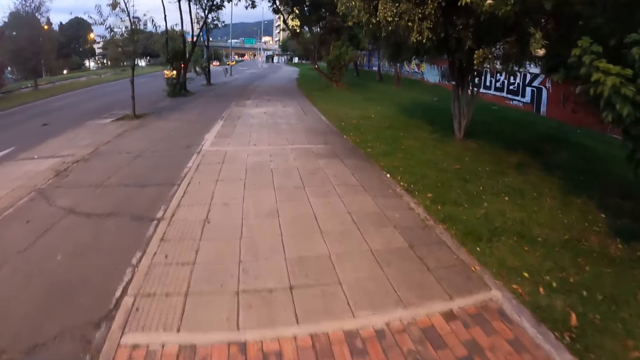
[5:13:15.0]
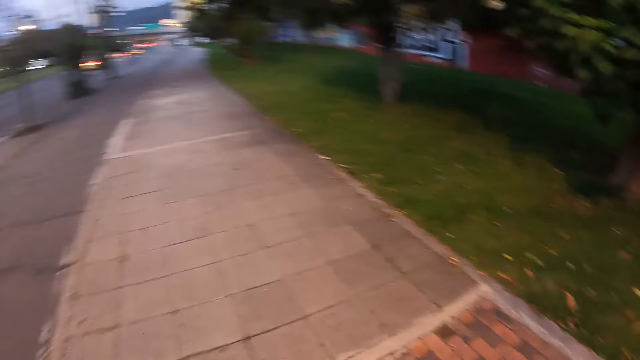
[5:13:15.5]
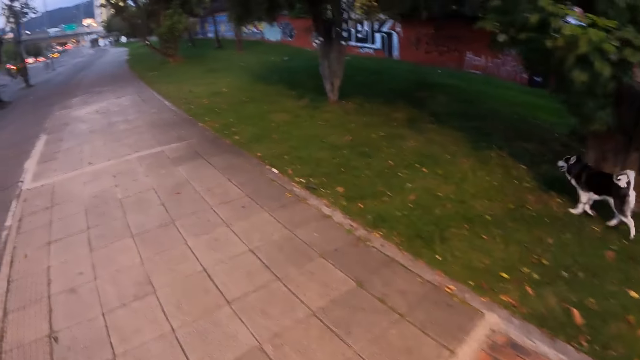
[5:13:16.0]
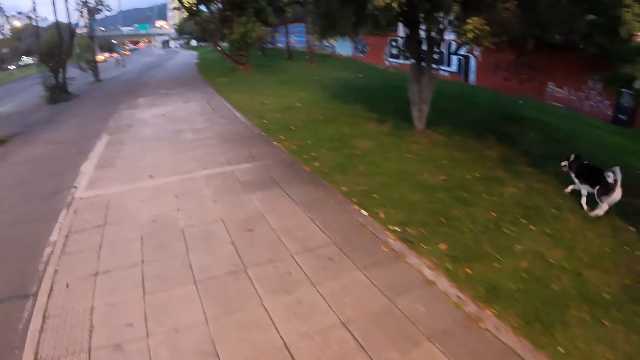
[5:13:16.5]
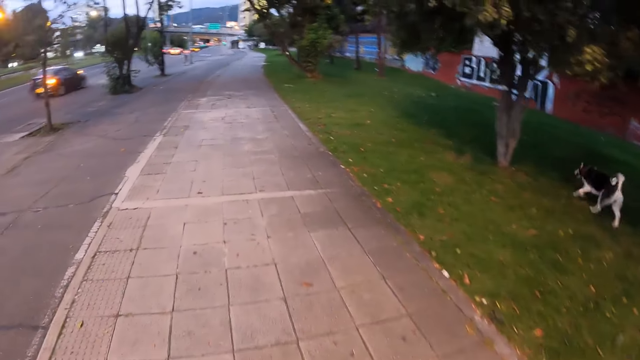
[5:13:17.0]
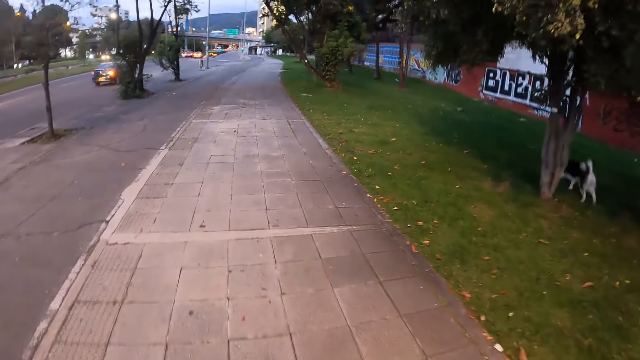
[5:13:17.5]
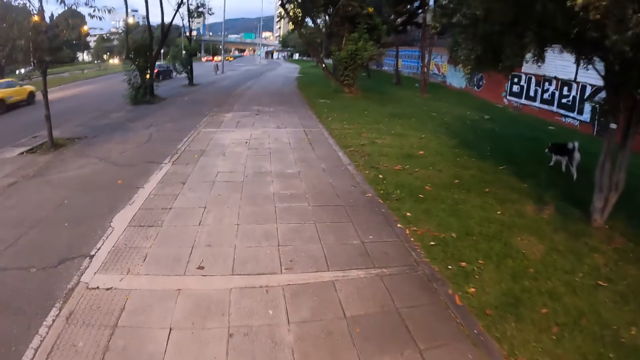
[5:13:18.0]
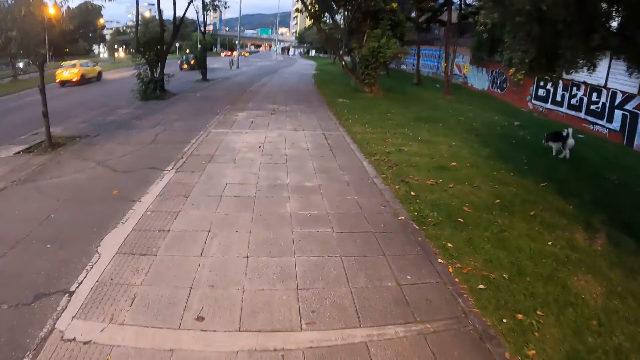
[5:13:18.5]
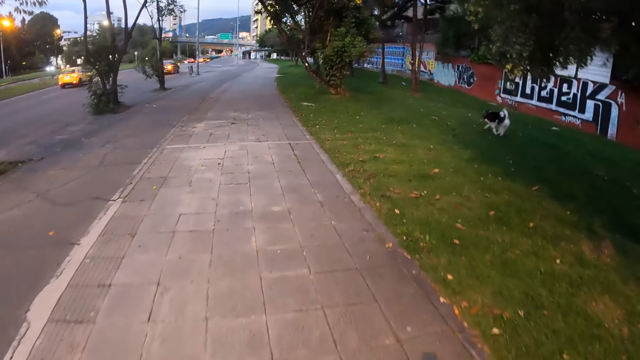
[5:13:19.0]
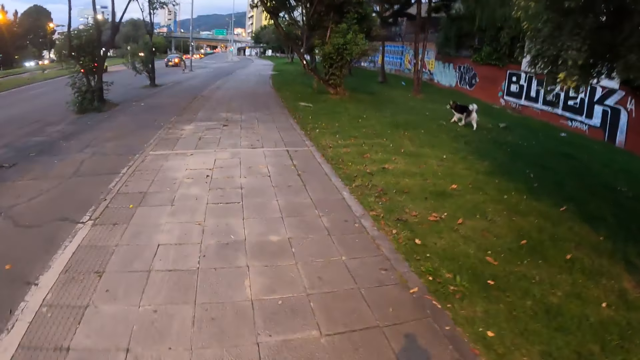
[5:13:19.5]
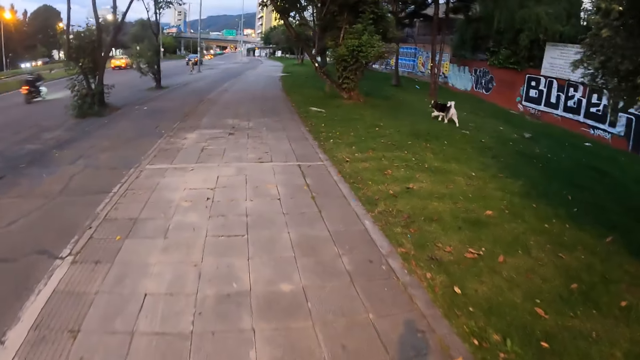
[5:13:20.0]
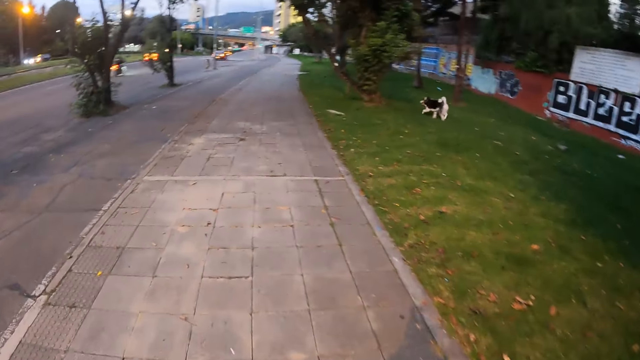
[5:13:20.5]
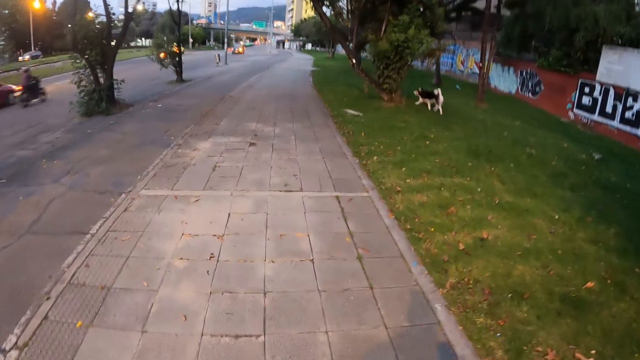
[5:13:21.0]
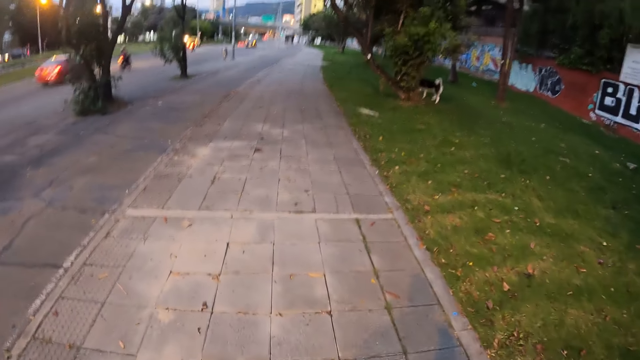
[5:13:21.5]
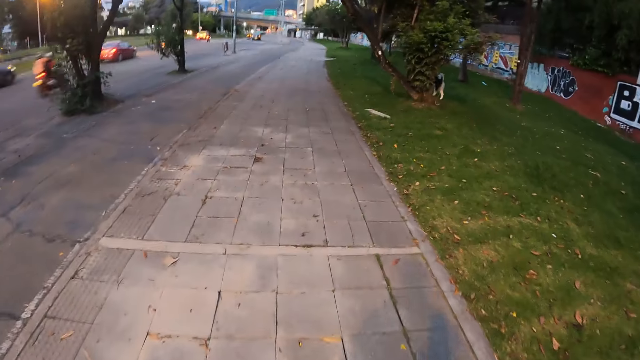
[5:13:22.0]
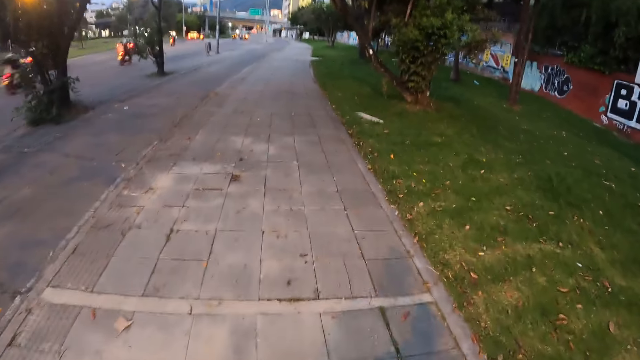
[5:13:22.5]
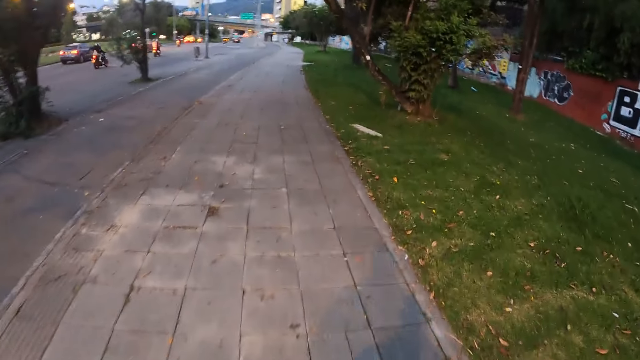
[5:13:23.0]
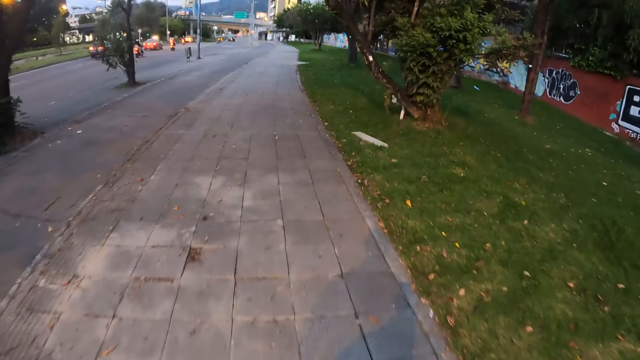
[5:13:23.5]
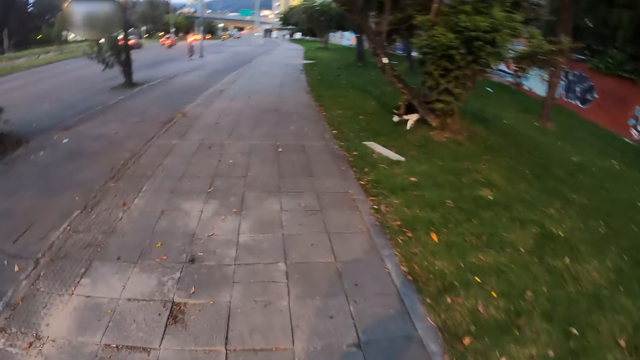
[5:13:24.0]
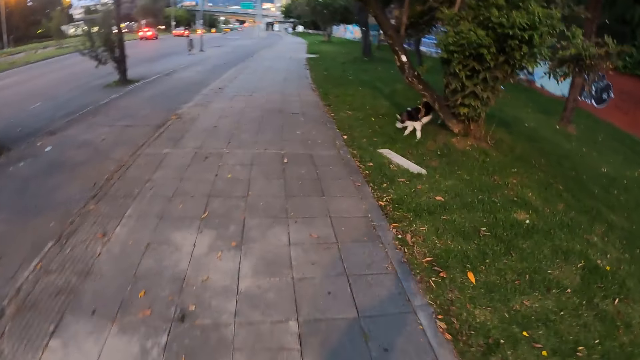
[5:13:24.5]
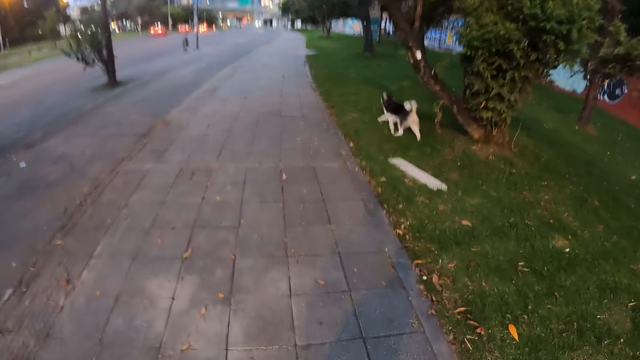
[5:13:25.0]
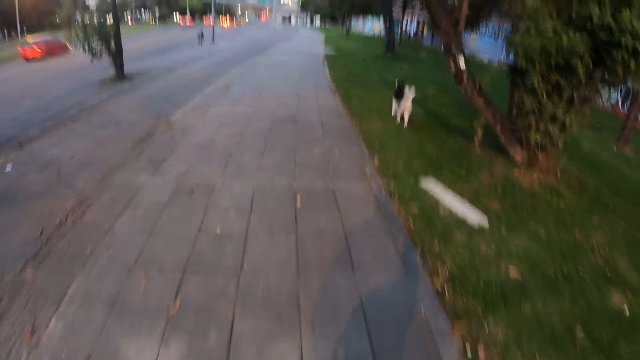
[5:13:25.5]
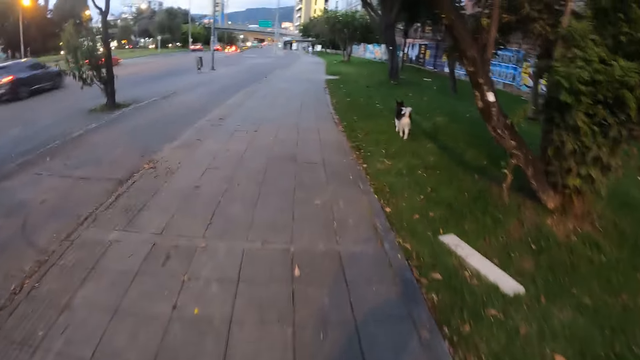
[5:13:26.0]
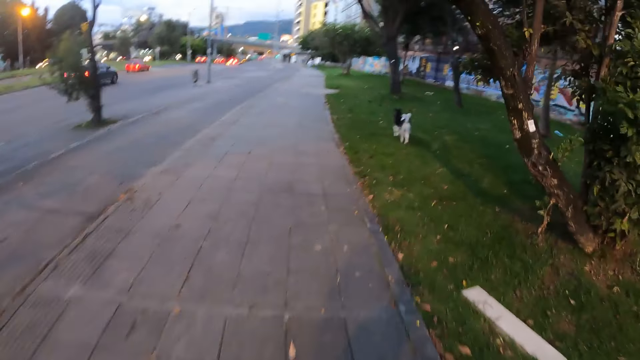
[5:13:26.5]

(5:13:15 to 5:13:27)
The dog runs around on the grass.

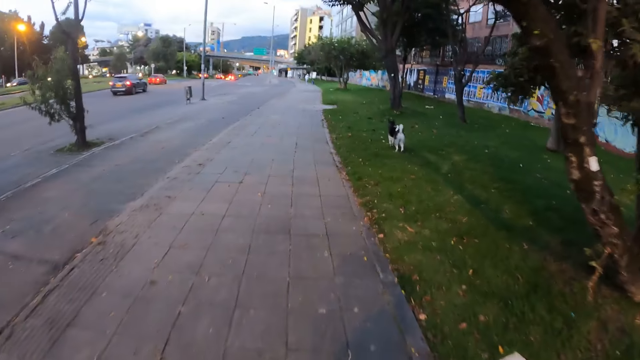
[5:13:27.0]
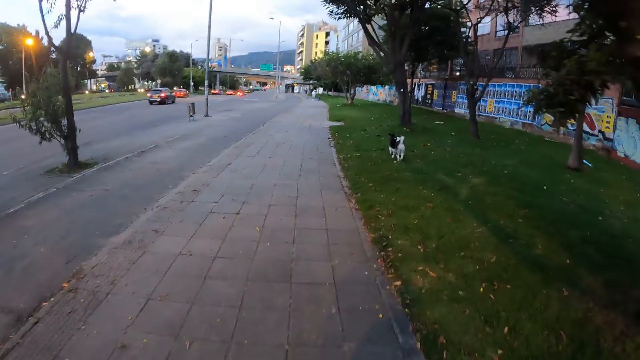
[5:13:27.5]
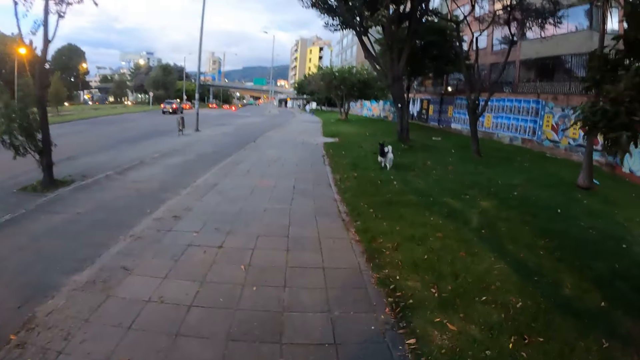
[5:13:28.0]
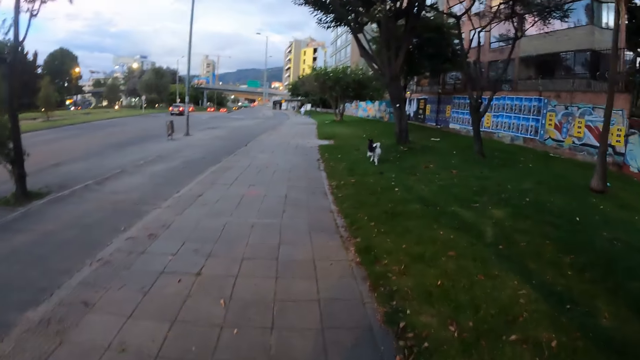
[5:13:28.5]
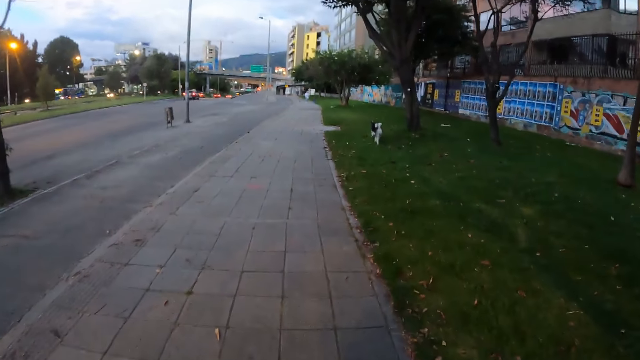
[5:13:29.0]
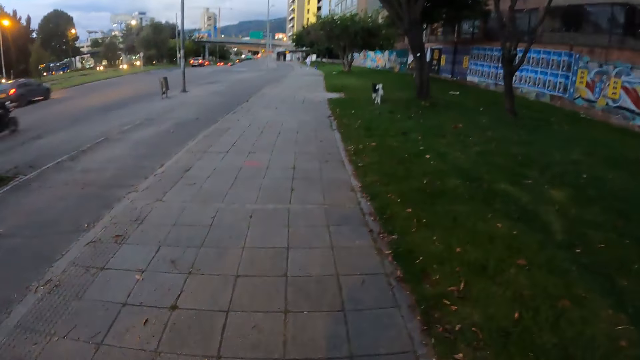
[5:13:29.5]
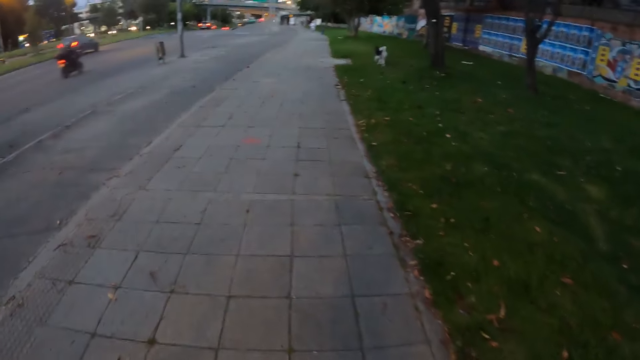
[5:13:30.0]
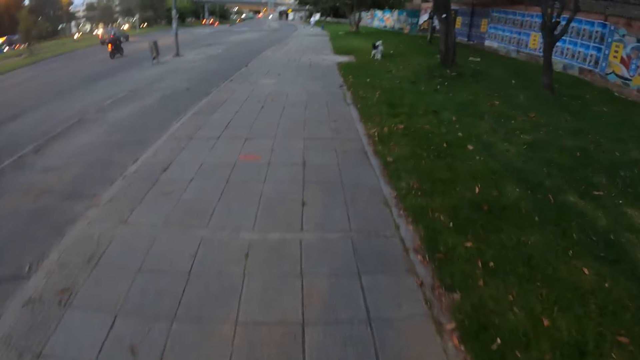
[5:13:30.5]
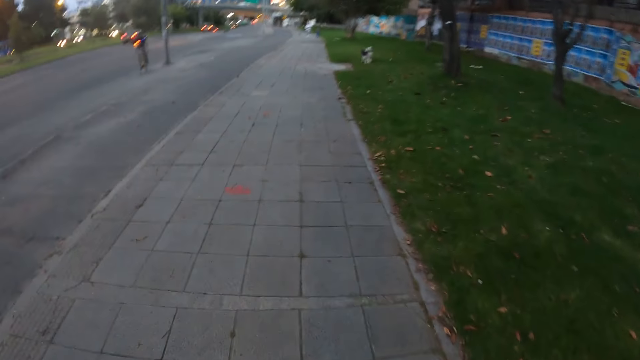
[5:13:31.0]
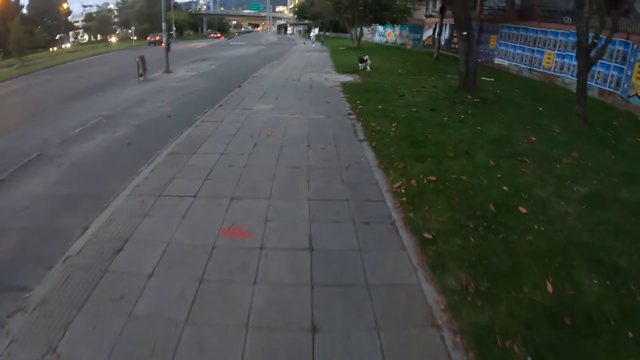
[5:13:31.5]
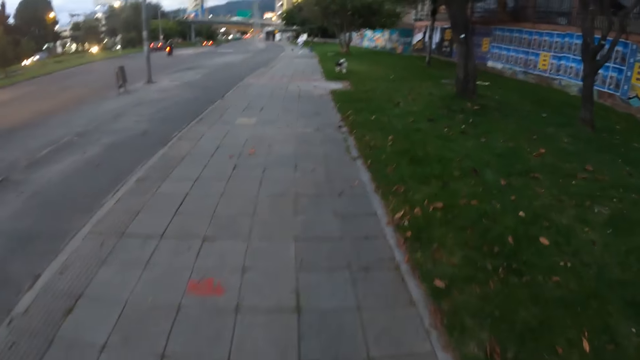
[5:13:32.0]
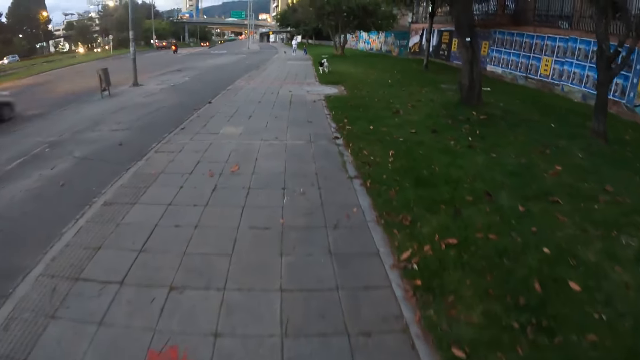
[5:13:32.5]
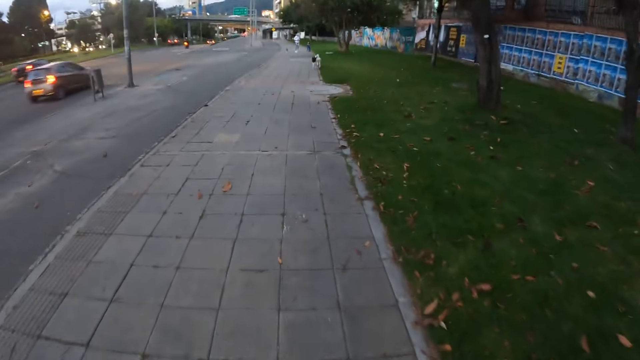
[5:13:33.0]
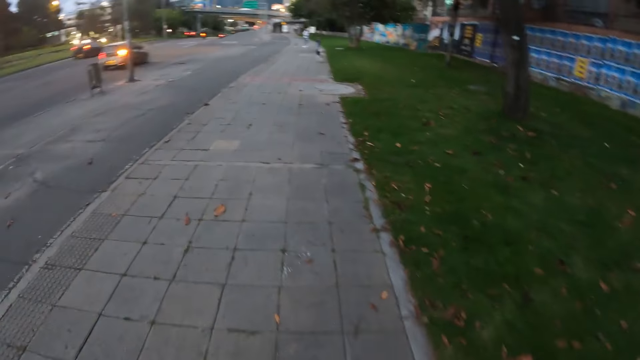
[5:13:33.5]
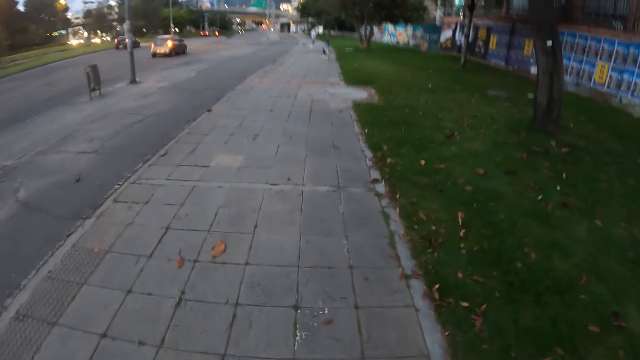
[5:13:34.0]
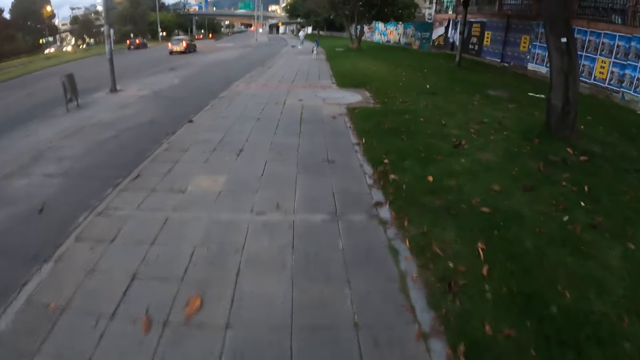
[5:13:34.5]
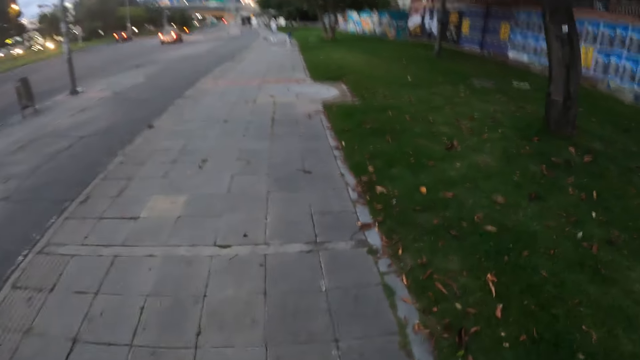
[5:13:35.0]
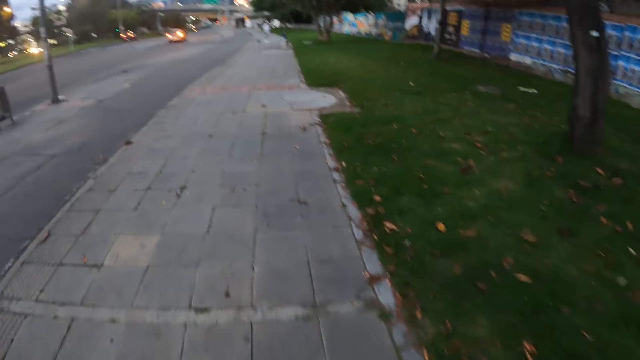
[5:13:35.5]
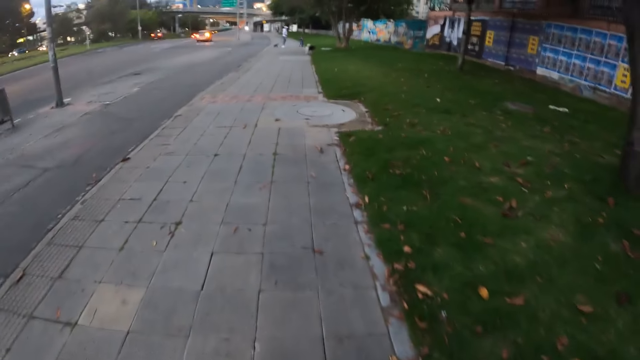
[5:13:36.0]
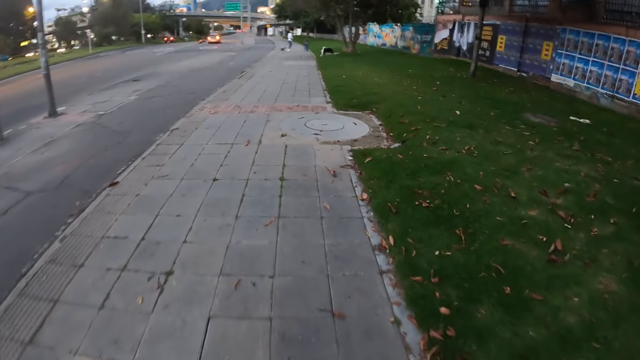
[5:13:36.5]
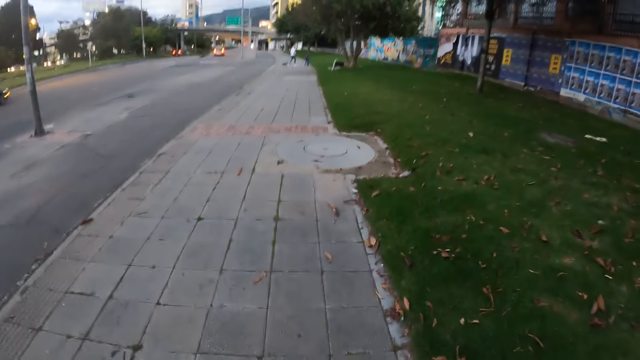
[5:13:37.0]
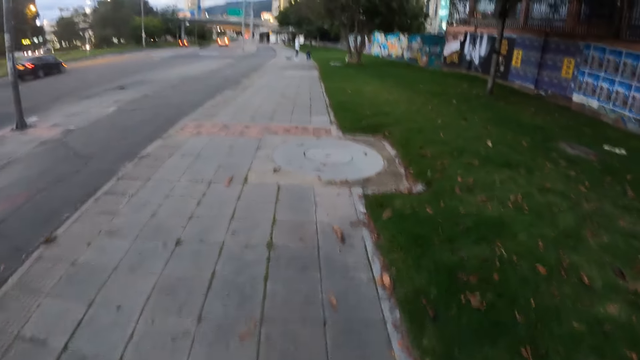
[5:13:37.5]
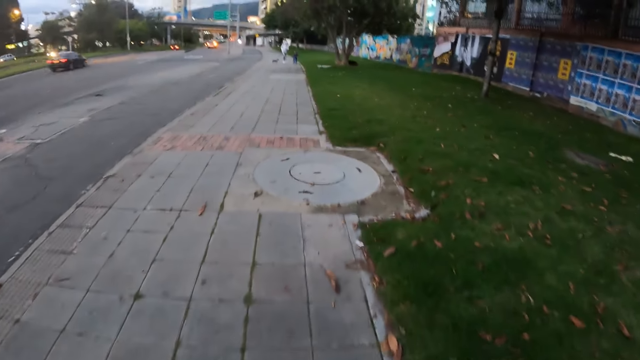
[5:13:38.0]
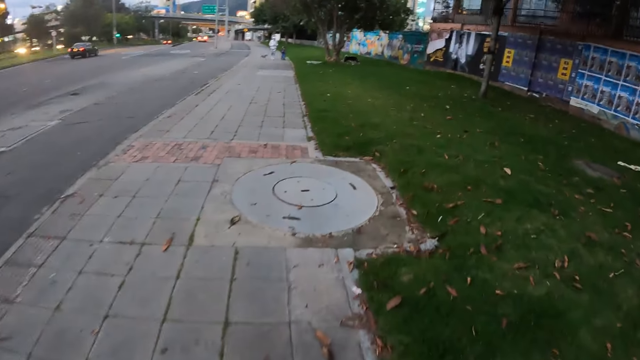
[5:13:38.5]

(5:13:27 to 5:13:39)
The dog runs on the road and runs around on the grass.
